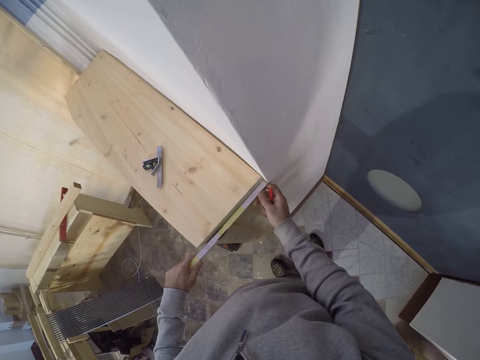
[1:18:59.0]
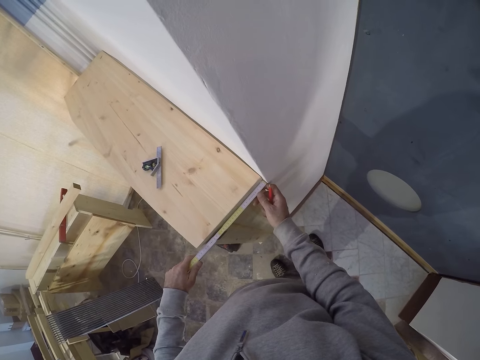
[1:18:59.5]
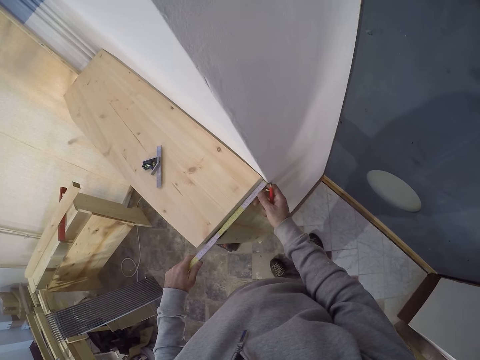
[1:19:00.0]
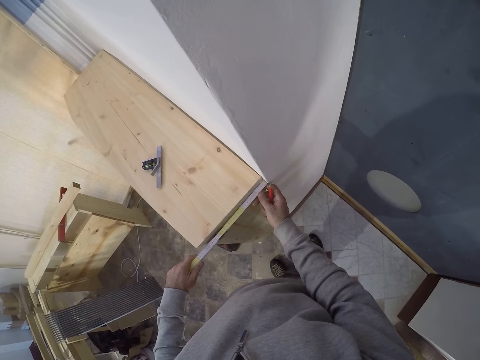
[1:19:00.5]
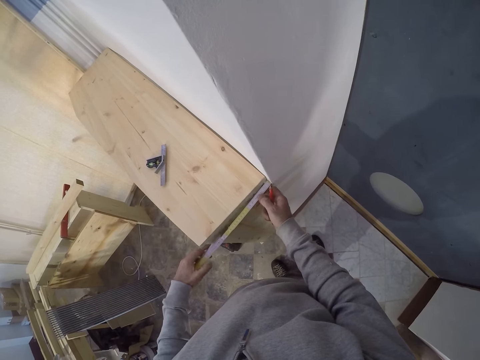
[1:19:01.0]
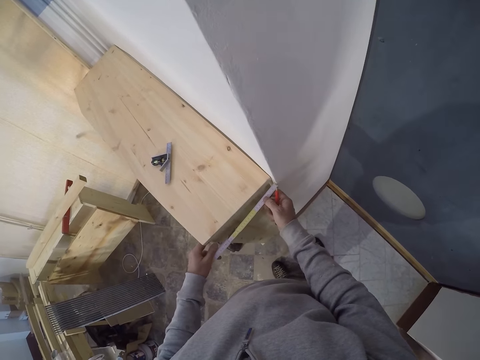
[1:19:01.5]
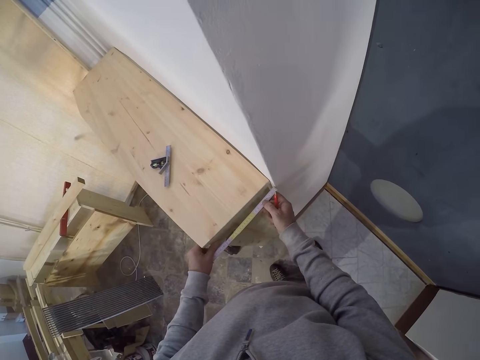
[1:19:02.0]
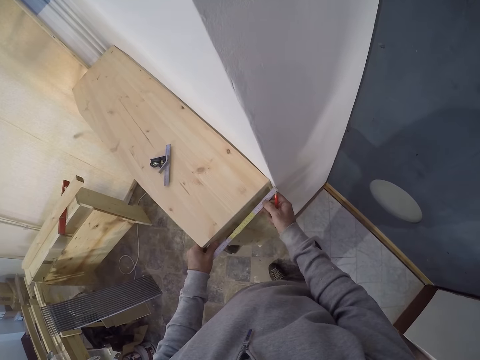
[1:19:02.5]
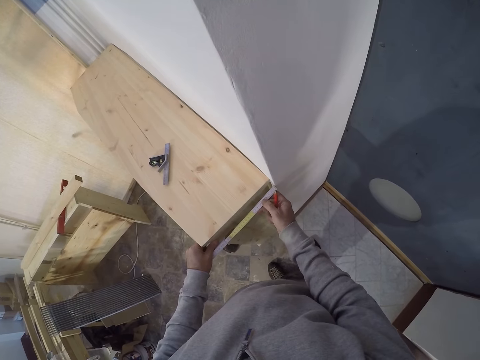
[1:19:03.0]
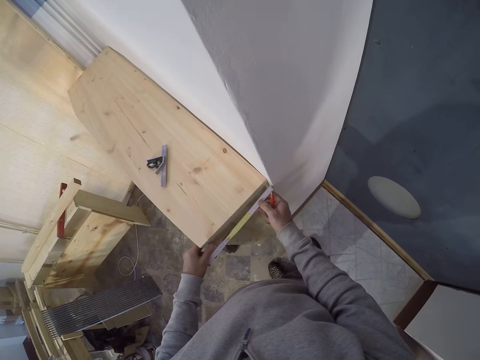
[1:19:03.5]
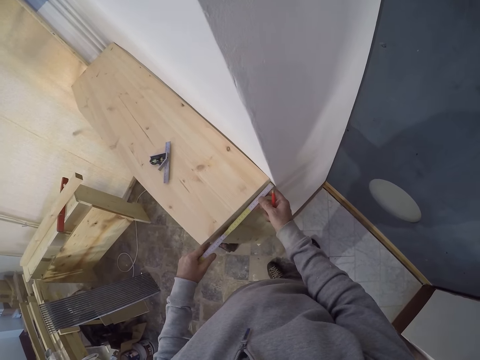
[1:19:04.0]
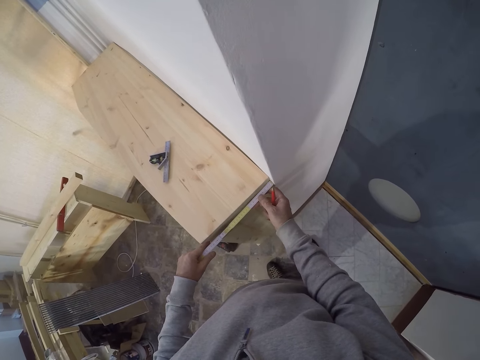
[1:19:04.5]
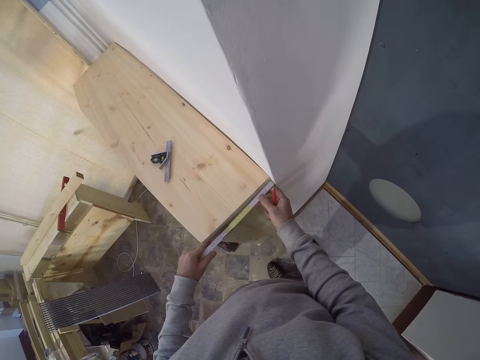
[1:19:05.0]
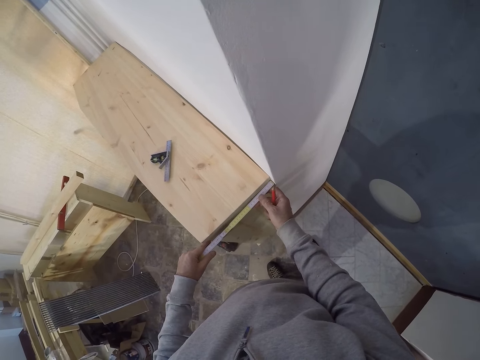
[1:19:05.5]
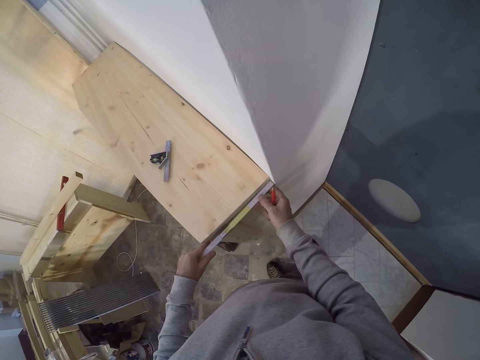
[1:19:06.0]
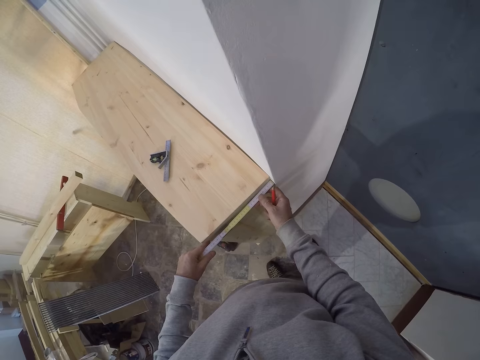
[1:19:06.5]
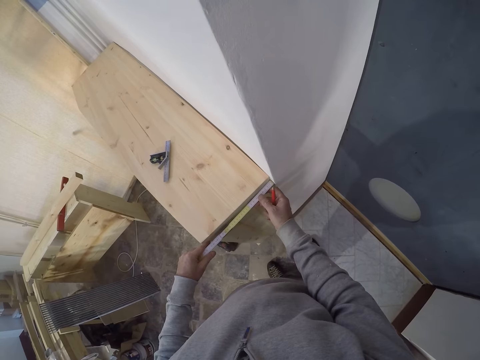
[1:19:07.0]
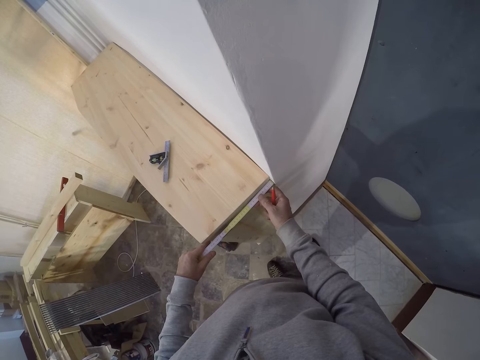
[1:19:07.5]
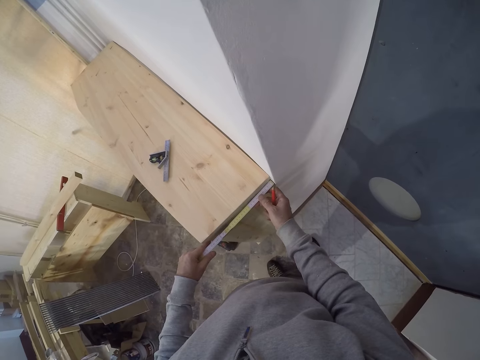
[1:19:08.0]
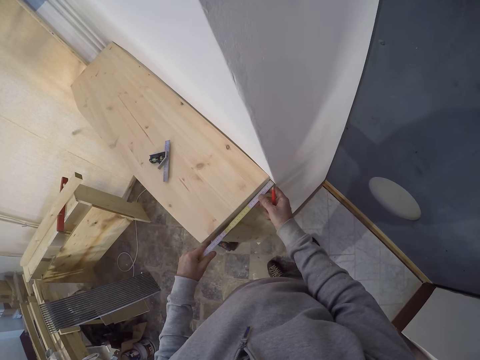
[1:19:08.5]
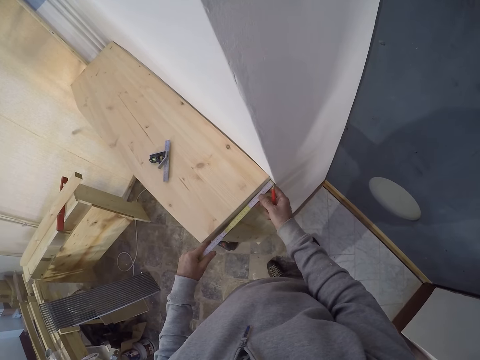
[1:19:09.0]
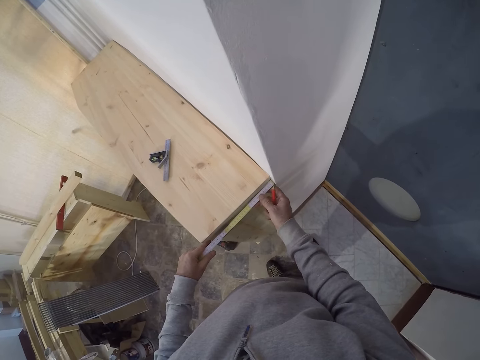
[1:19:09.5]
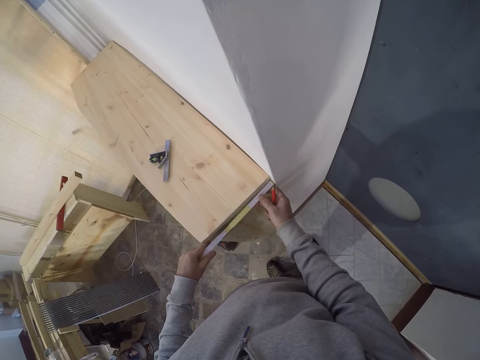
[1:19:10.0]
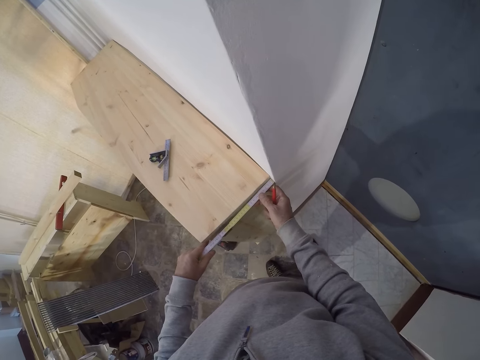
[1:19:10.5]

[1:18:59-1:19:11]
The camera wearer touches the cabinet. They measure the cabinet board.

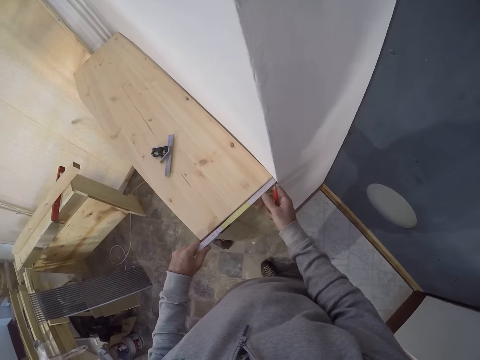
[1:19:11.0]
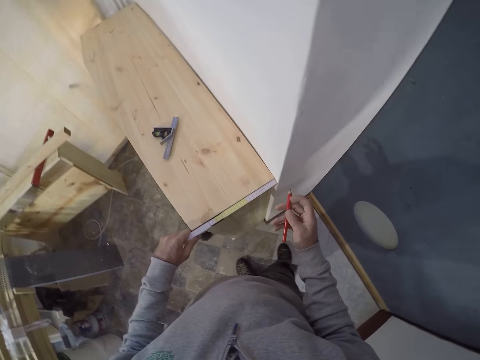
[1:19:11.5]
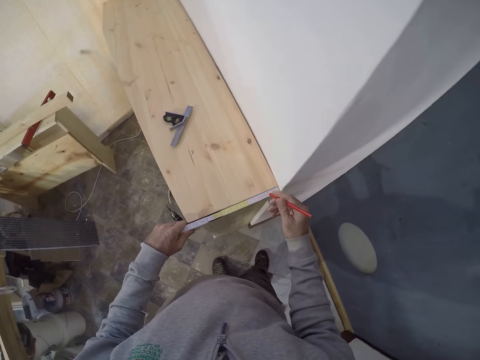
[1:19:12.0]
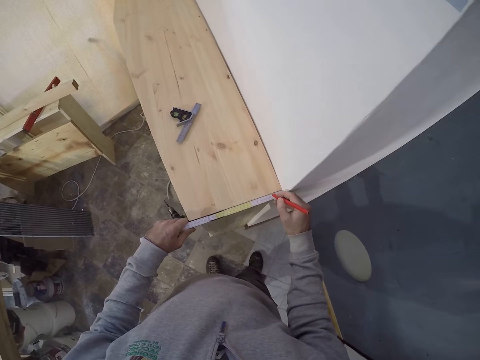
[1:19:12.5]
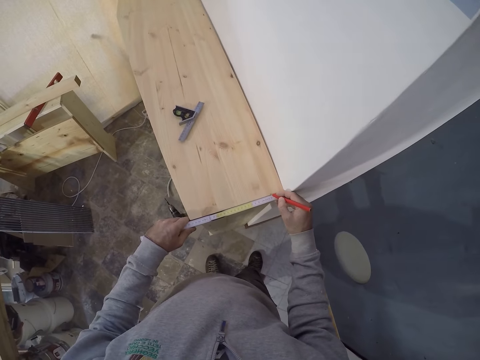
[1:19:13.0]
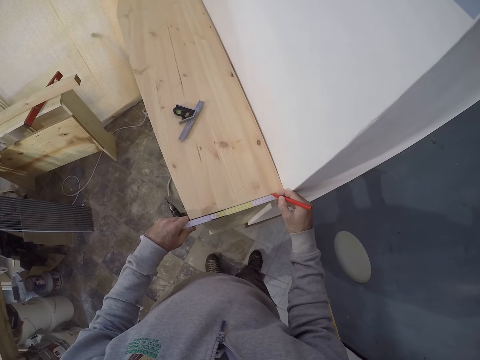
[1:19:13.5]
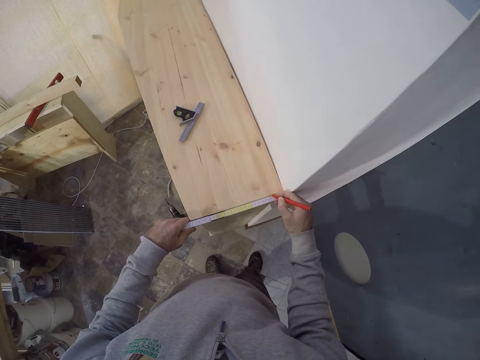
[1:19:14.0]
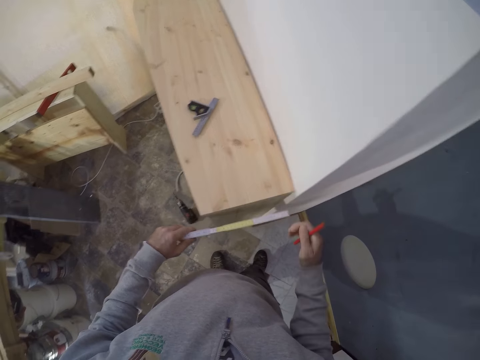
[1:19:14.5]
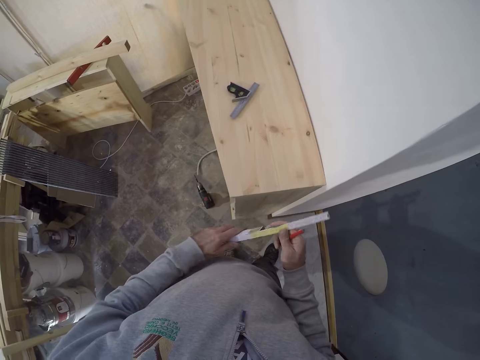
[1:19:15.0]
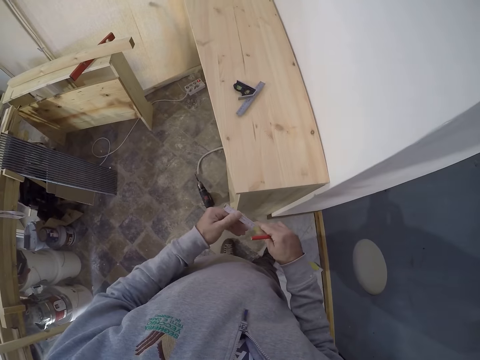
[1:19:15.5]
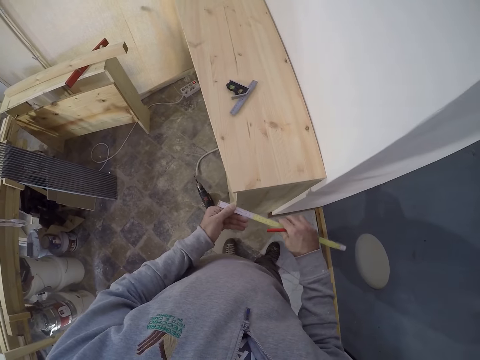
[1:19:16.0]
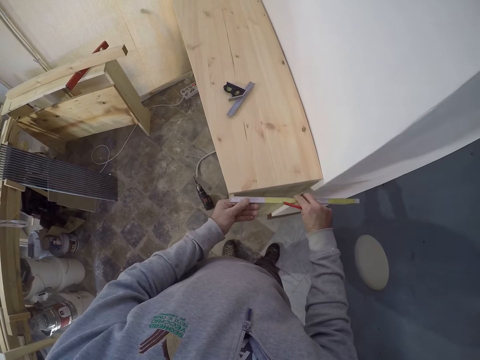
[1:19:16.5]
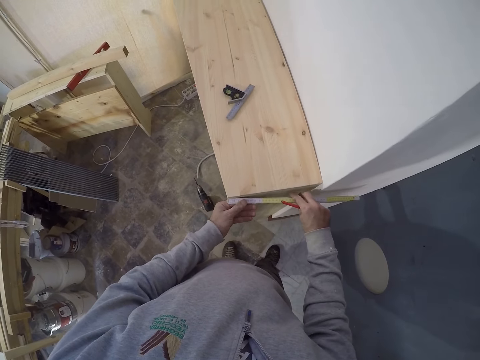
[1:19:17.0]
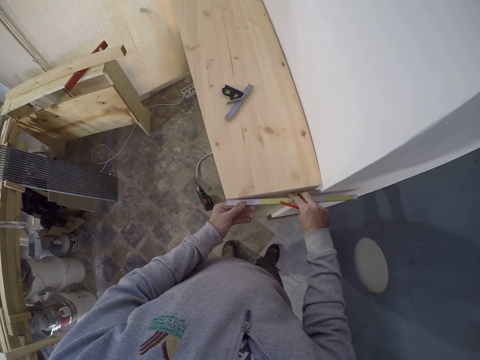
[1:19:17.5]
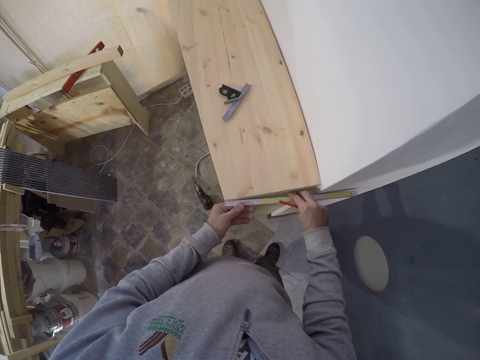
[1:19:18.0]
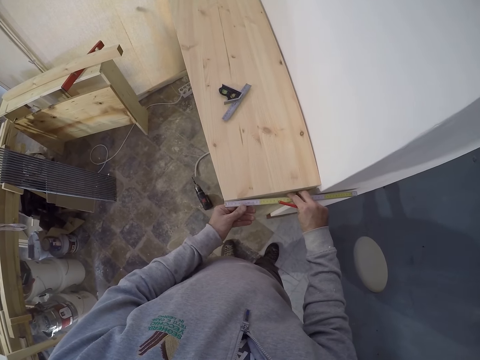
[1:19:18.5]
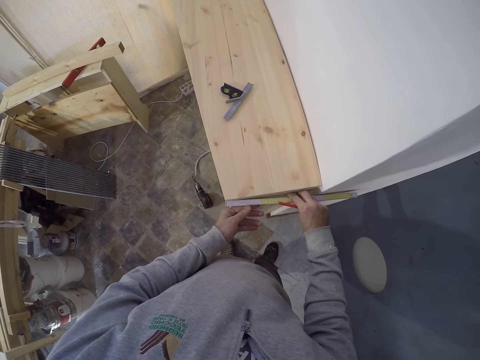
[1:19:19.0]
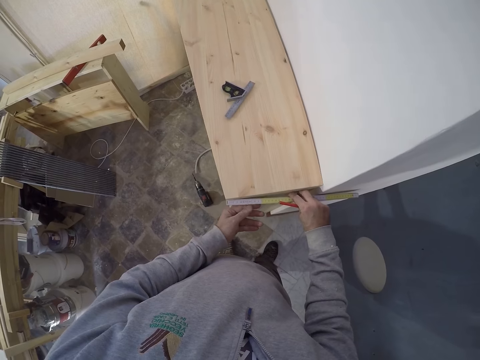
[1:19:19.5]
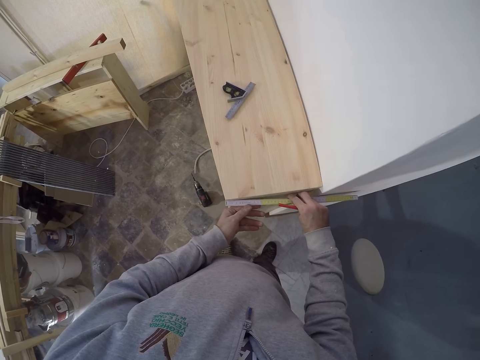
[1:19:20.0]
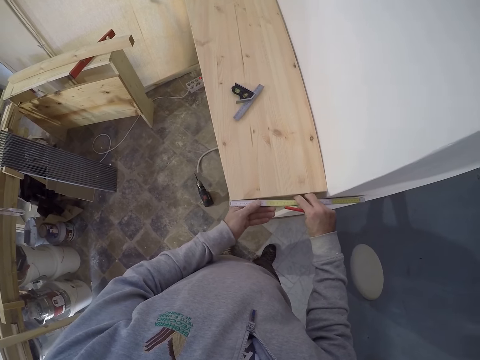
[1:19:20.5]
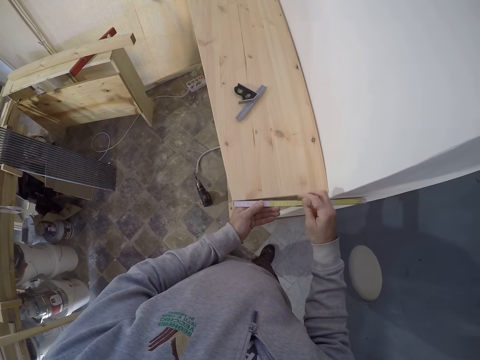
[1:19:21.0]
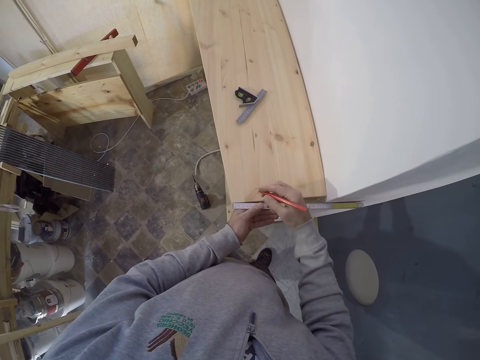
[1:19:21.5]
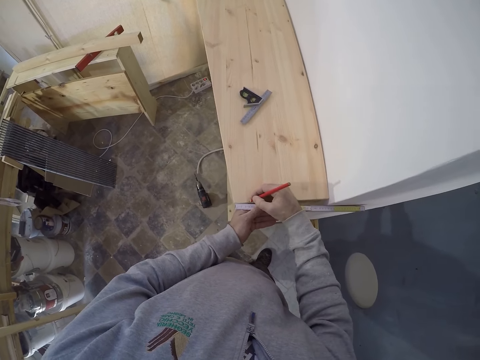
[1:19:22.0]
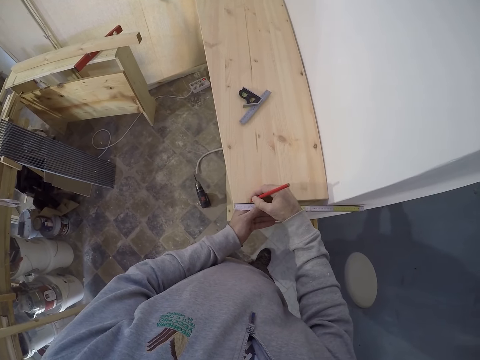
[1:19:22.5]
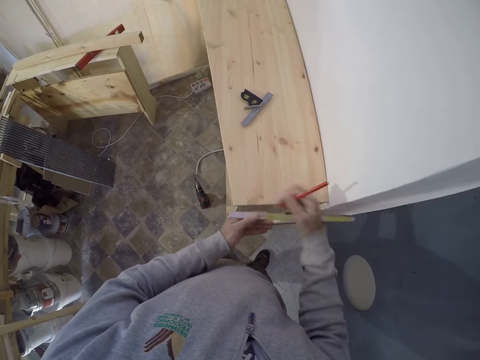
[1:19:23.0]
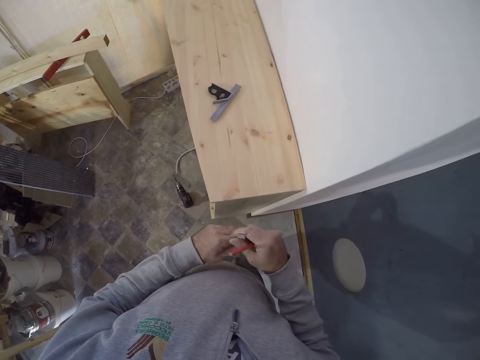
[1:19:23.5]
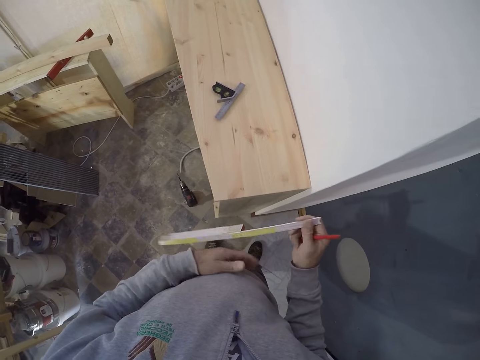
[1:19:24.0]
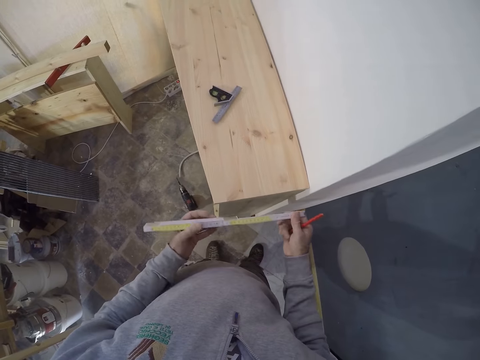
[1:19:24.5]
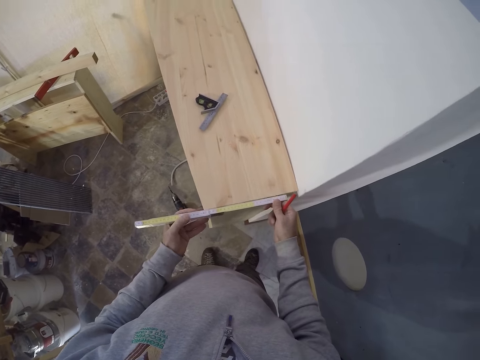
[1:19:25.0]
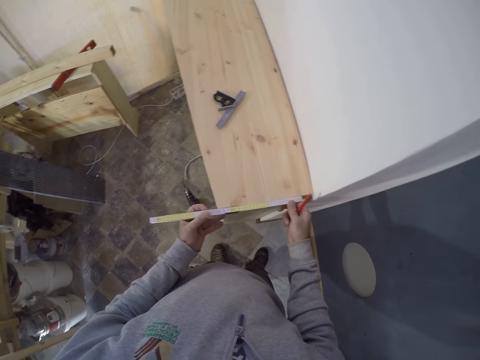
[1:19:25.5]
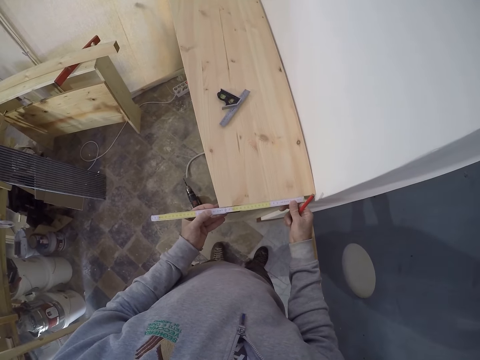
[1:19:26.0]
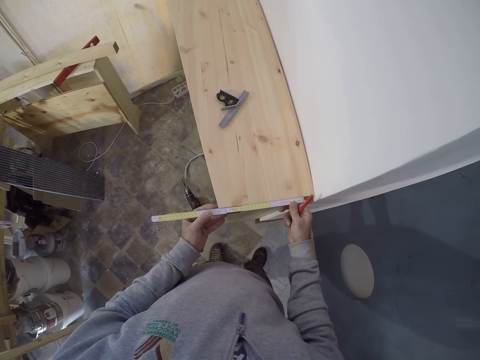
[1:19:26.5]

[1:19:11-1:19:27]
The camera wearer marks the wood with the pen in his right hand. He holds the marker well. He removes the tape measure from the board. He adjusts the ruler position with both hands. He turns the tape measure. He measures the wood on the shelf stand with both hands. He marks the wood with the pen in his right hand. He adjusts the ruler position with both hands. He turns the tape measure. He measures the wood on the shelf stand with both hands.
